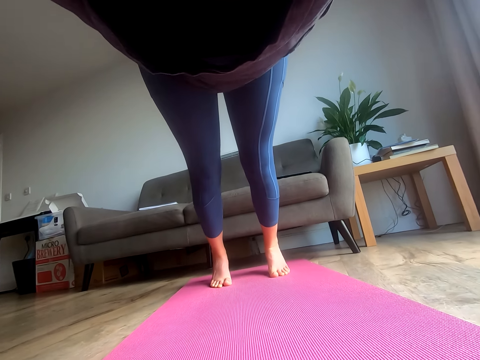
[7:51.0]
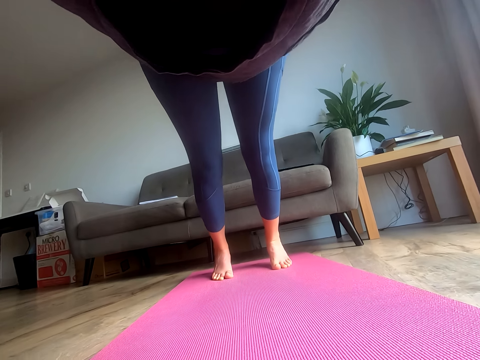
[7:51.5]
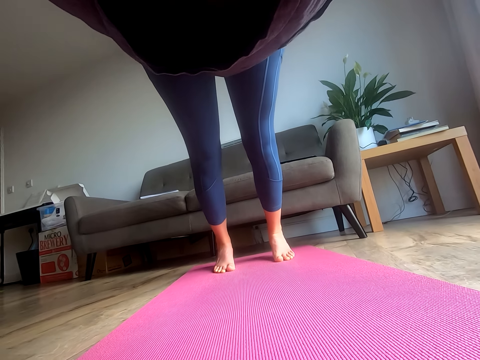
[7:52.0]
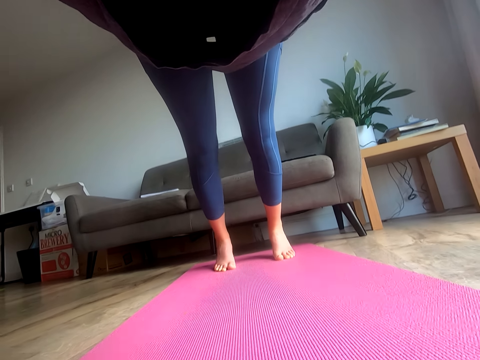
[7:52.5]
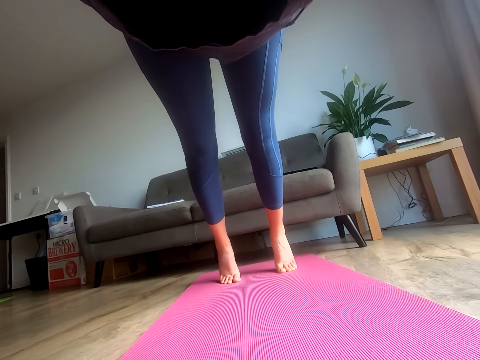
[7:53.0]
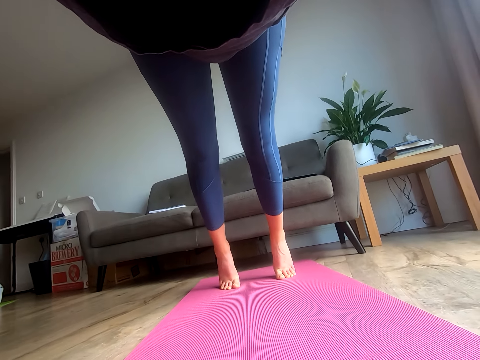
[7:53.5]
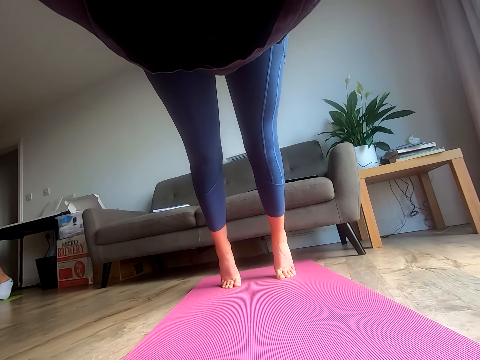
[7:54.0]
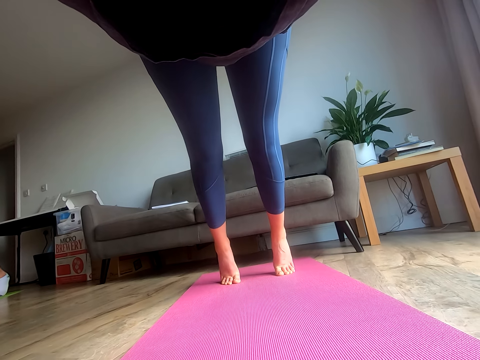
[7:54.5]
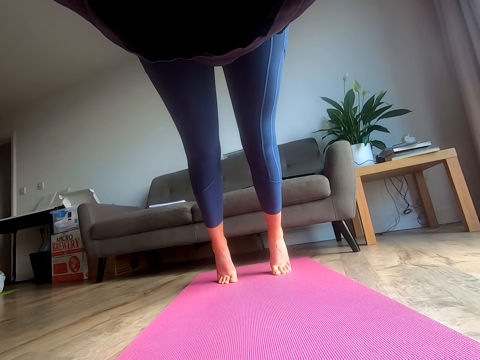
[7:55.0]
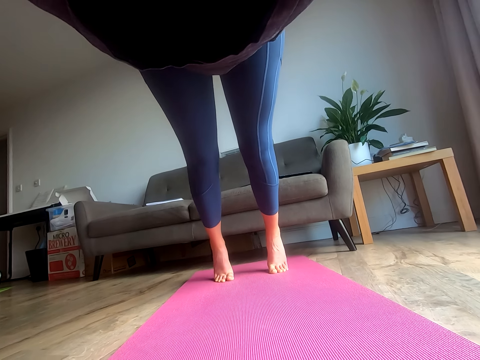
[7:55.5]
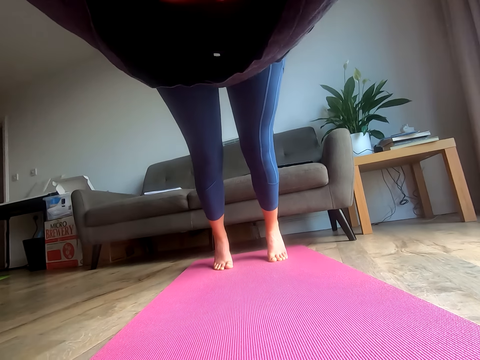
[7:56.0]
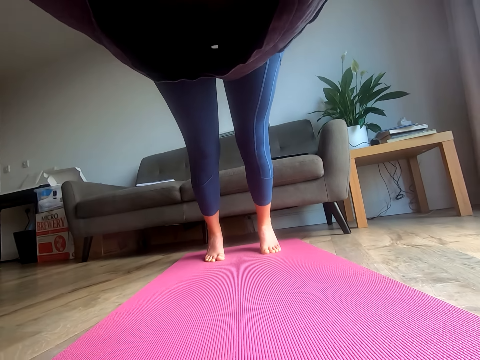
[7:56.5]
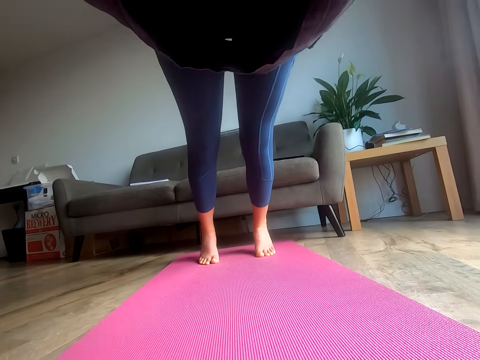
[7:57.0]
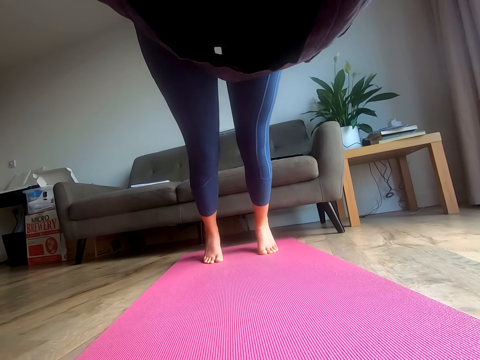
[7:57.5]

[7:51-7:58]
The camera wearer stretches her body.

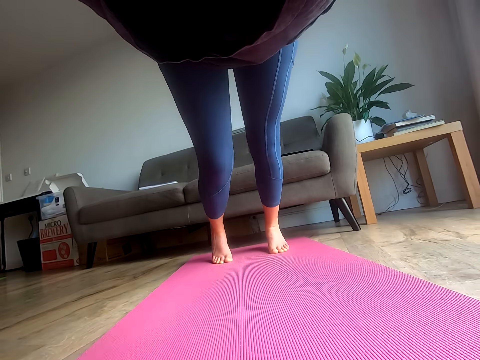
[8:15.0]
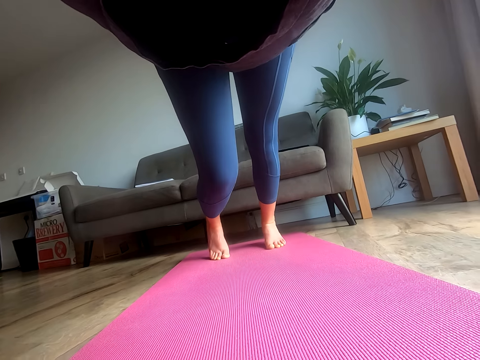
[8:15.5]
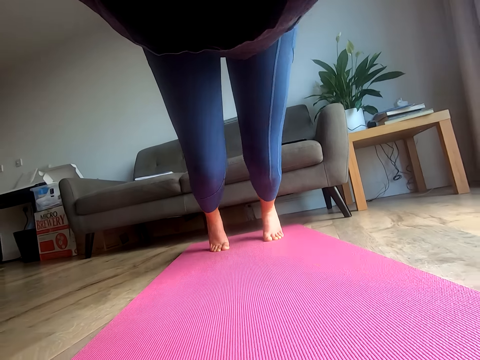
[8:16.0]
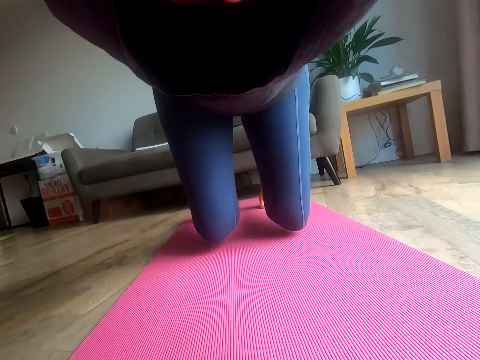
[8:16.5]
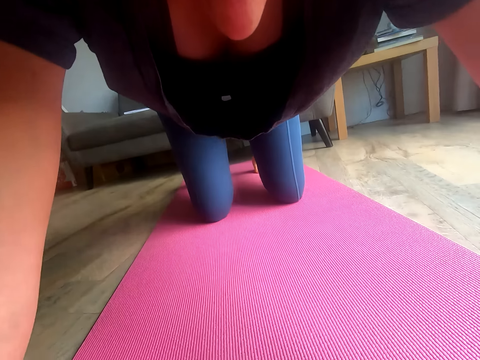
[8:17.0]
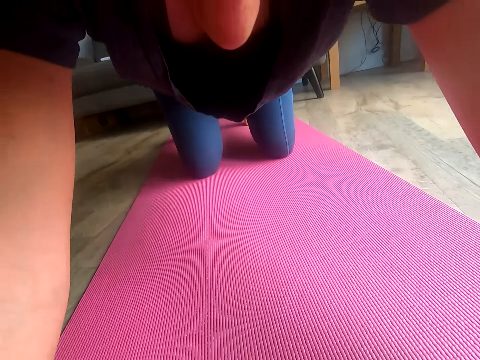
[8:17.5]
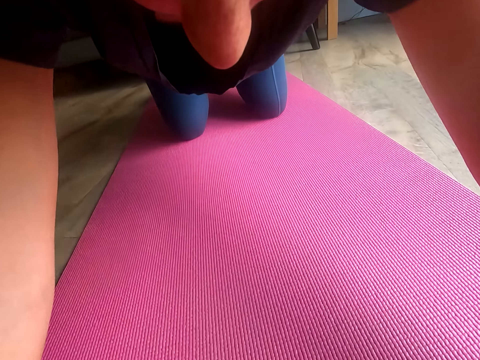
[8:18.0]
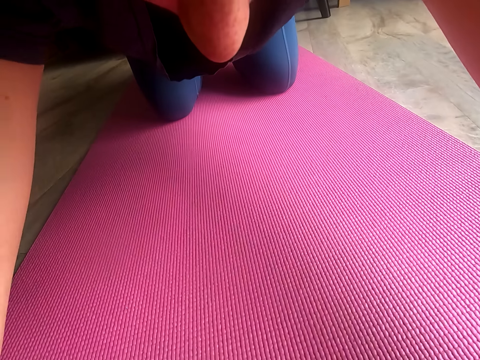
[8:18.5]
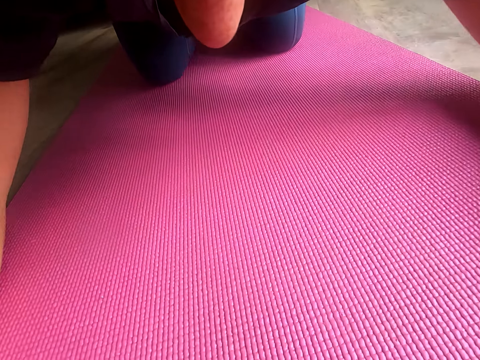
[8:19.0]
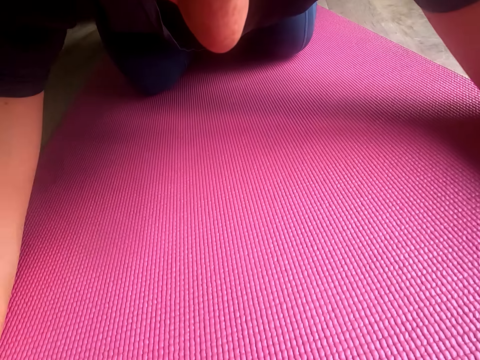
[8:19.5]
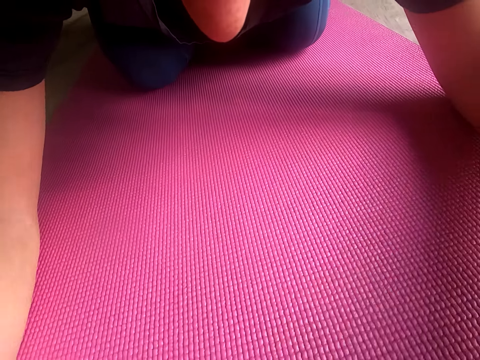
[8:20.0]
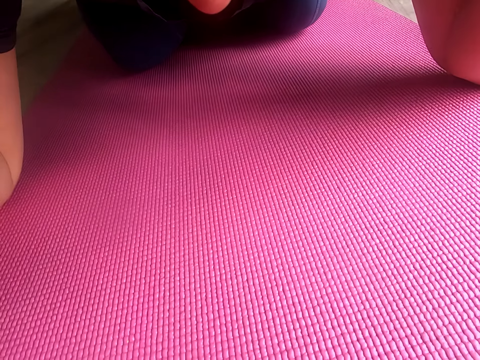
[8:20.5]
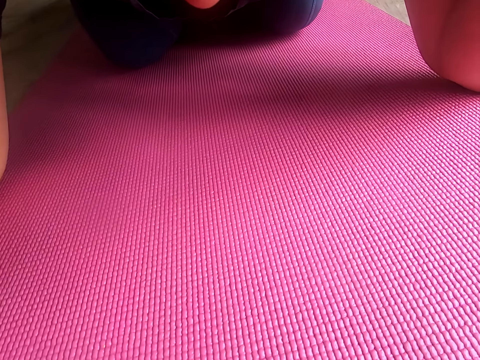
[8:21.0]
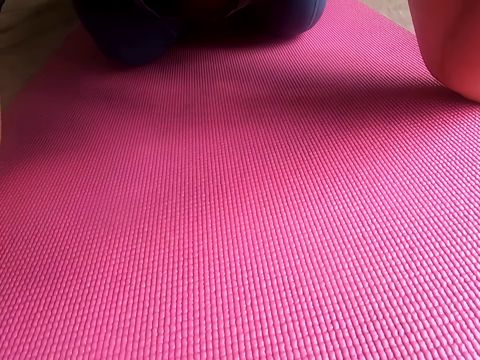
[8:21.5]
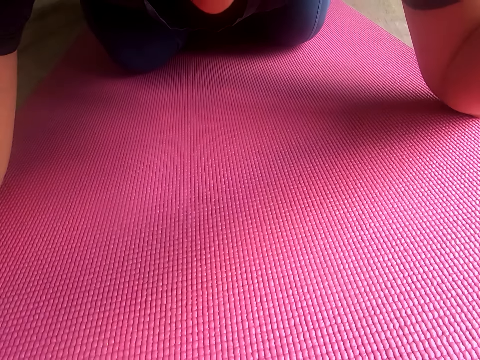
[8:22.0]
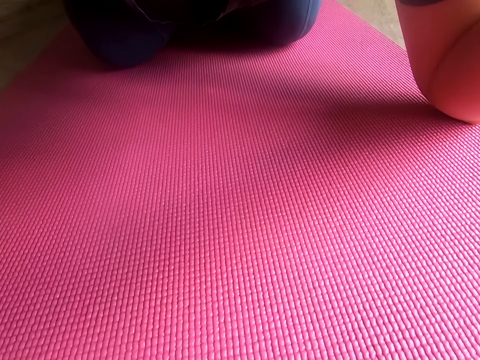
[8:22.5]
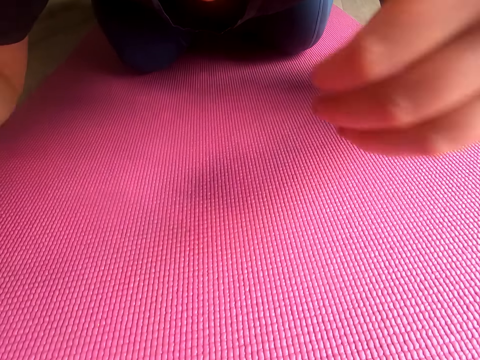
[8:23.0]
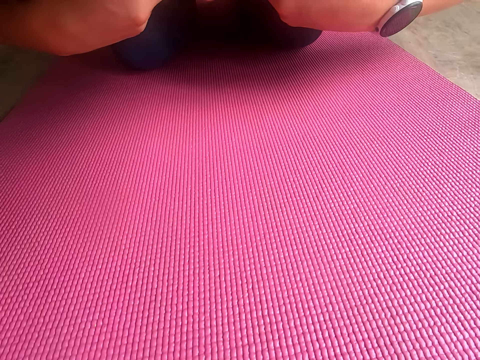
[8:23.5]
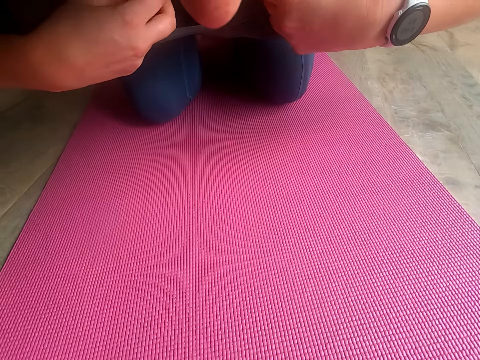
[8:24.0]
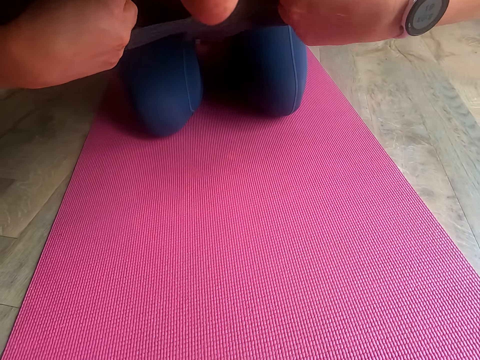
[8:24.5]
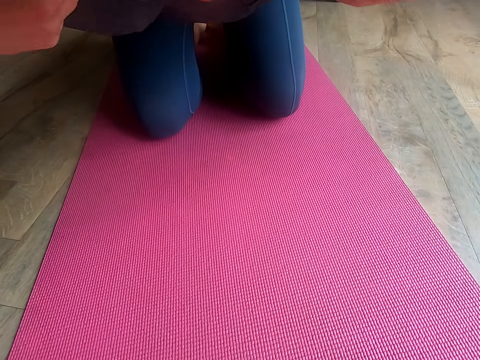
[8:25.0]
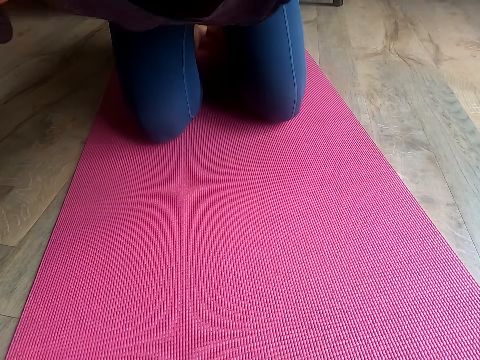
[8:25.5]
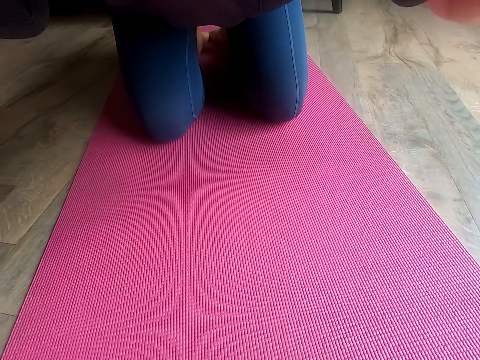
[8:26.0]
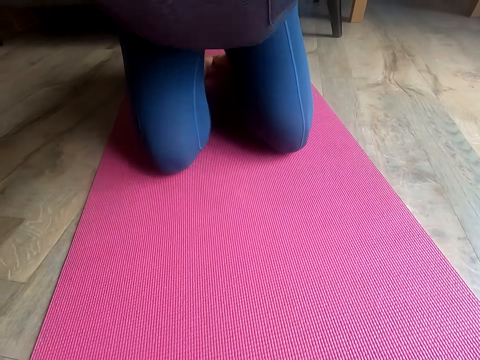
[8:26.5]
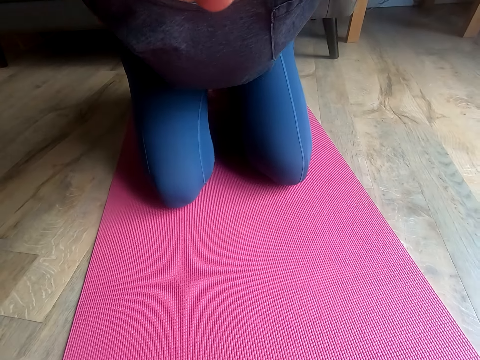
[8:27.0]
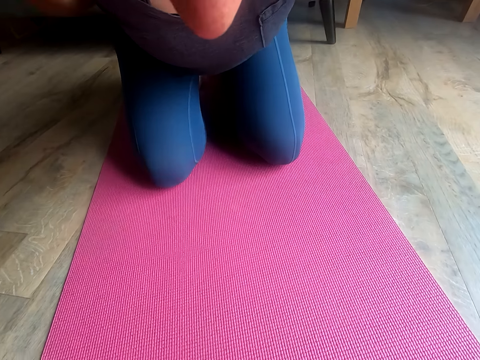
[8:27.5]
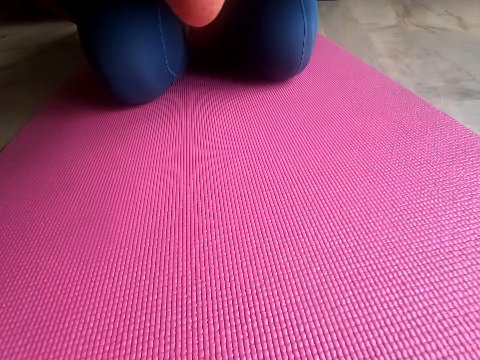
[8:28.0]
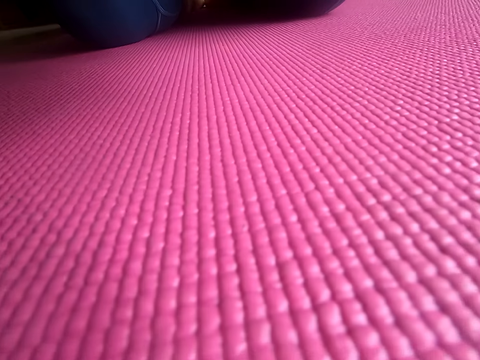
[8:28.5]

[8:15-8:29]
The camera wearer kneels down. She takes a rest. She aligns her cloth.

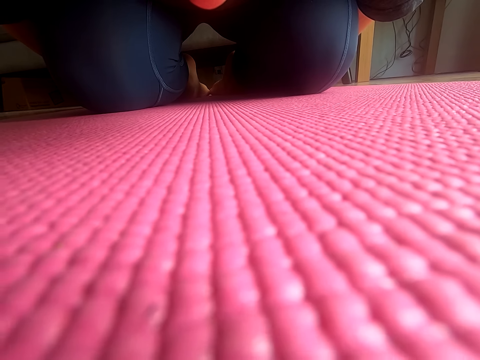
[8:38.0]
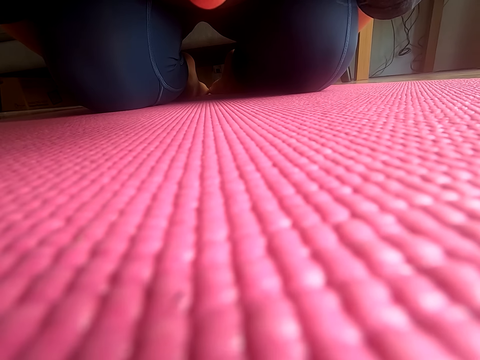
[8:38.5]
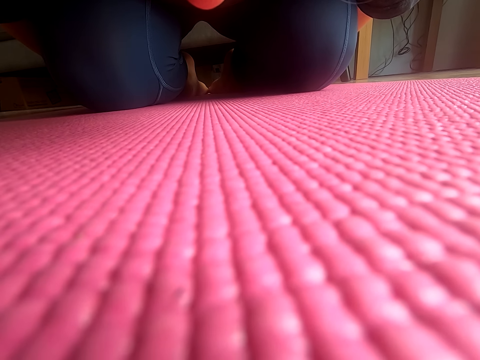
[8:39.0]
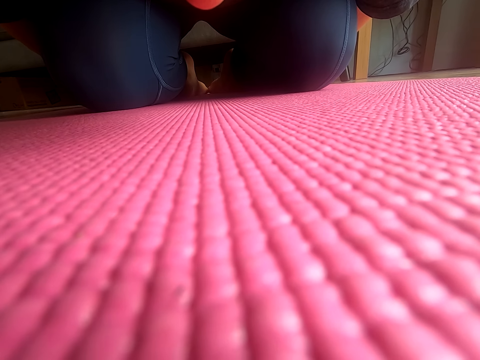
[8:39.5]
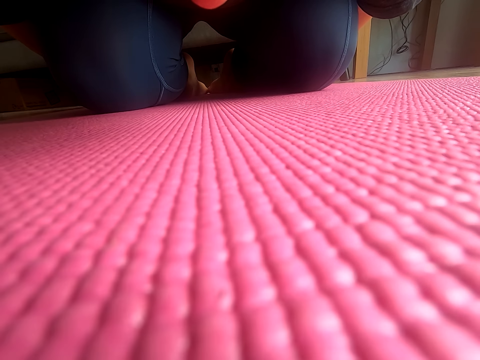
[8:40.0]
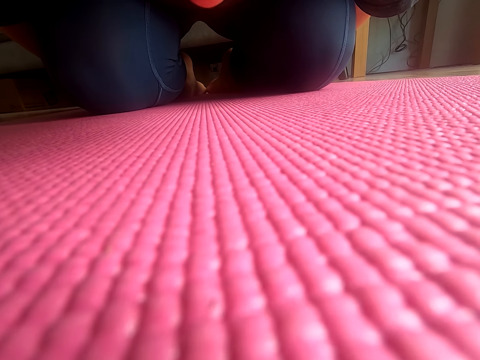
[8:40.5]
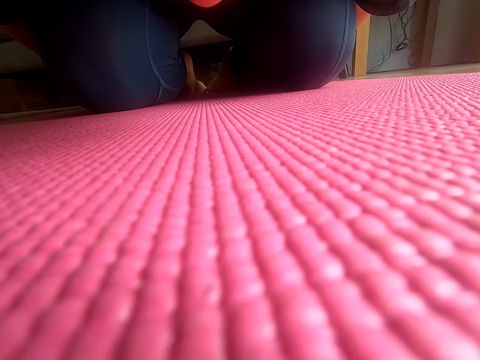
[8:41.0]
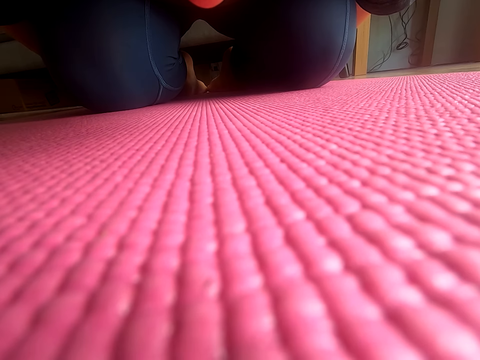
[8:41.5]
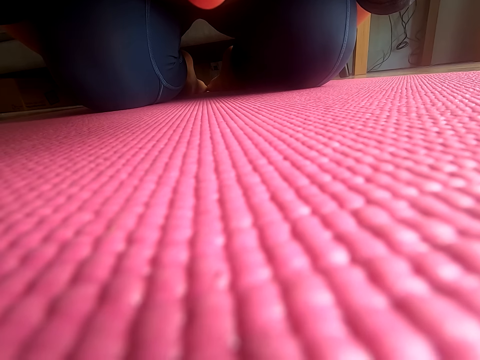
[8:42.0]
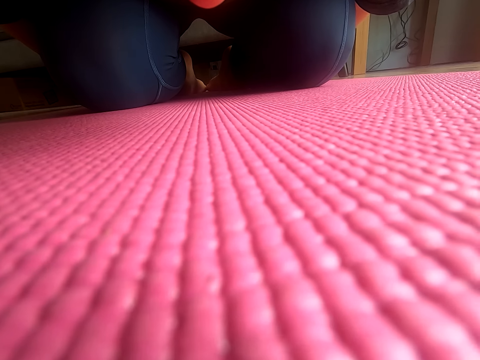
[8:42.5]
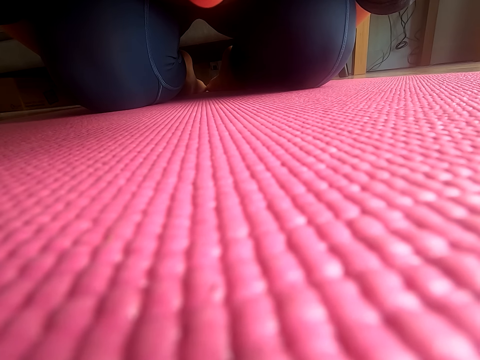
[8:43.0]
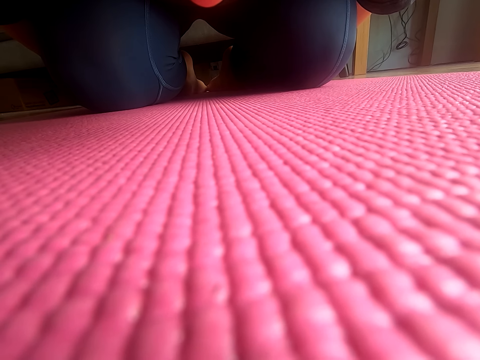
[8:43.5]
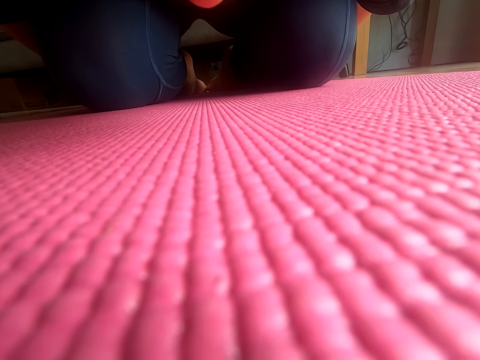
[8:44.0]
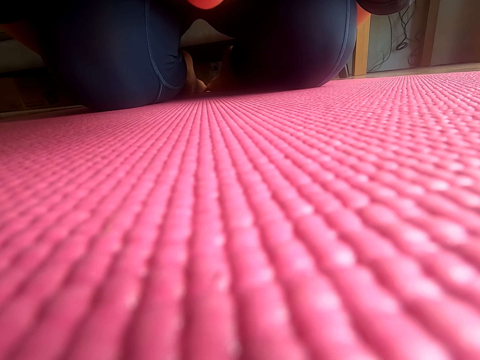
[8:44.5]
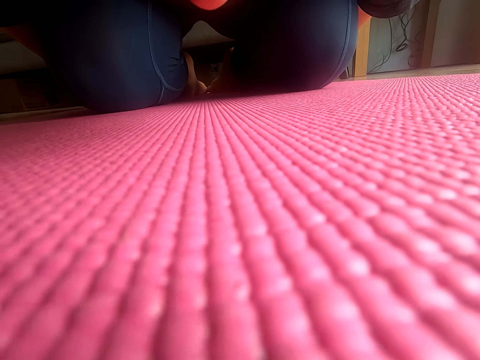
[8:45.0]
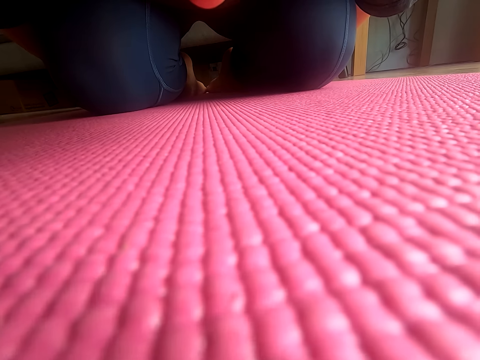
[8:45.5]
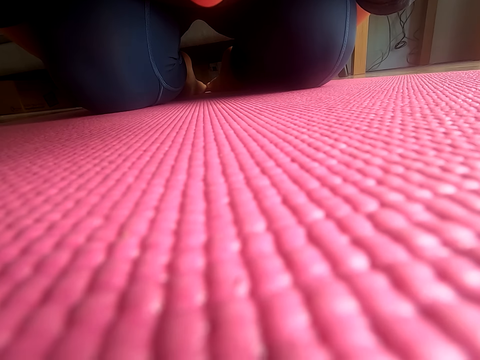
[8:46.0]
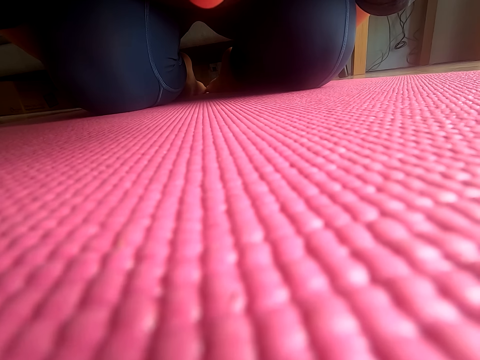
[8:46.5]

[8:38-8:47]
The camera wearer adjusts a camera.
